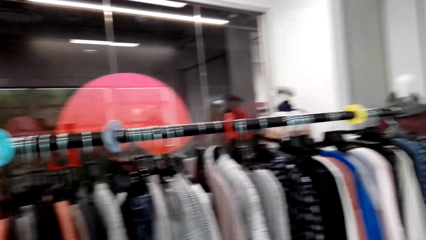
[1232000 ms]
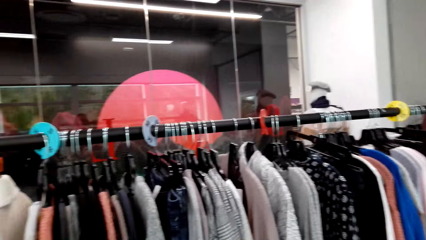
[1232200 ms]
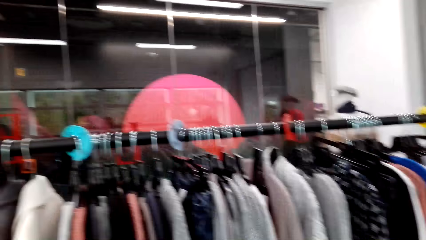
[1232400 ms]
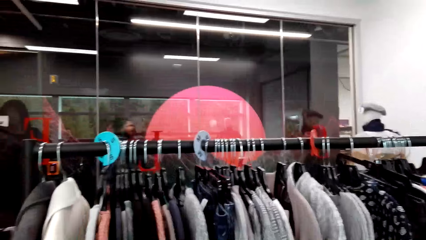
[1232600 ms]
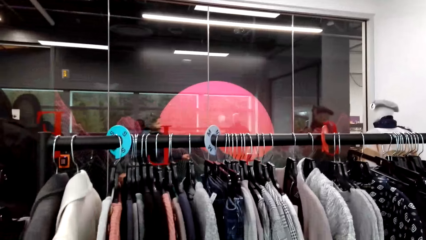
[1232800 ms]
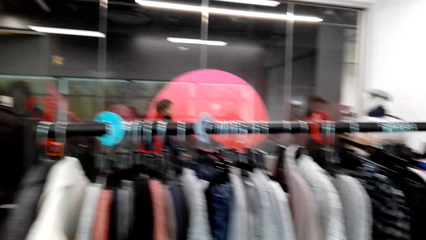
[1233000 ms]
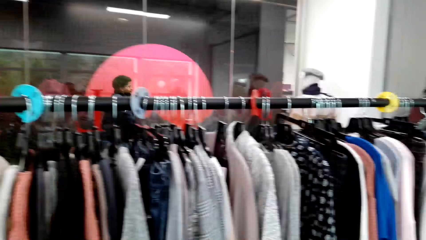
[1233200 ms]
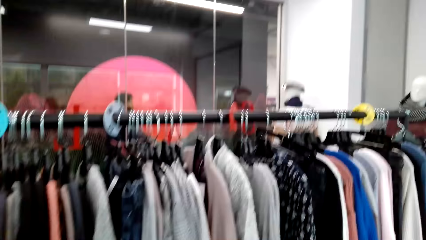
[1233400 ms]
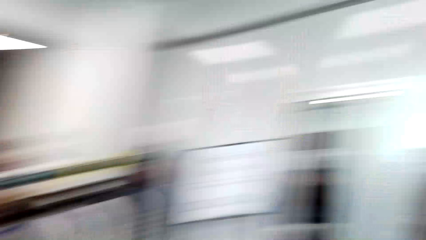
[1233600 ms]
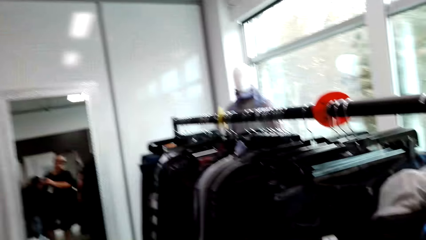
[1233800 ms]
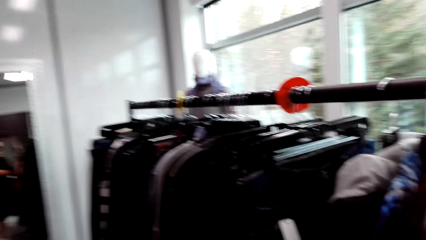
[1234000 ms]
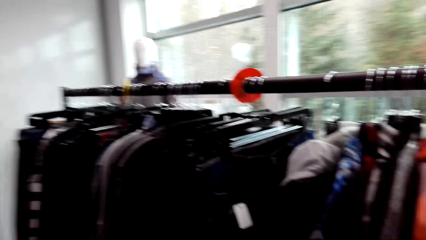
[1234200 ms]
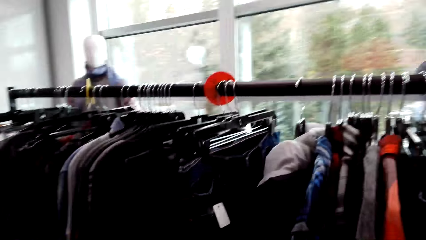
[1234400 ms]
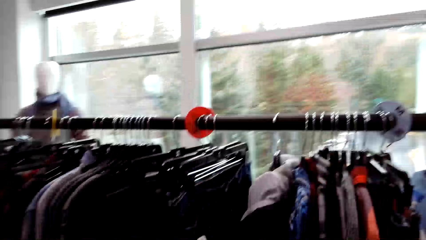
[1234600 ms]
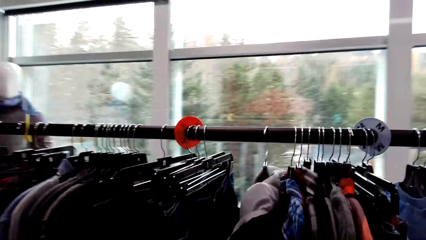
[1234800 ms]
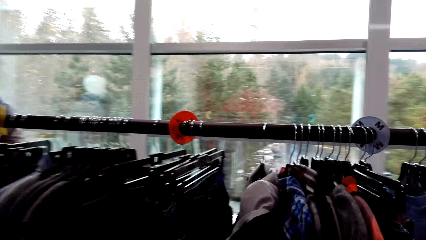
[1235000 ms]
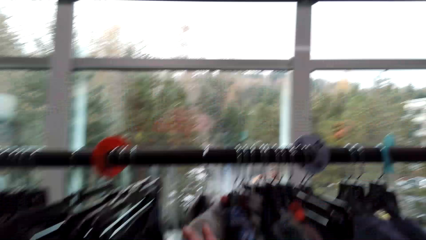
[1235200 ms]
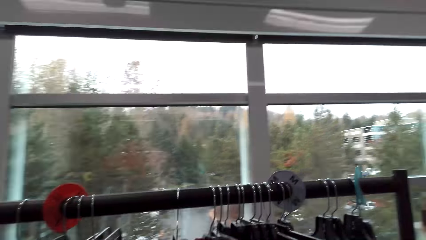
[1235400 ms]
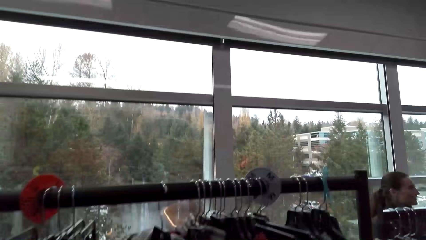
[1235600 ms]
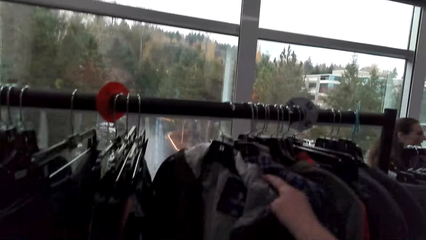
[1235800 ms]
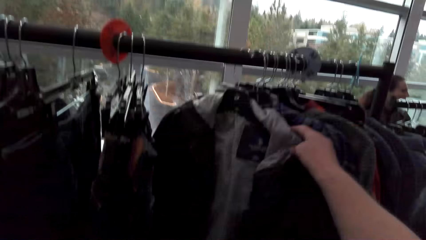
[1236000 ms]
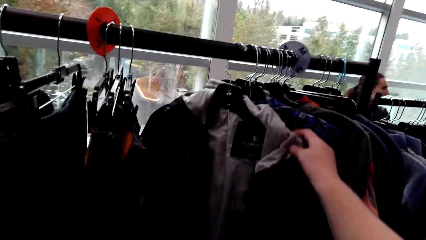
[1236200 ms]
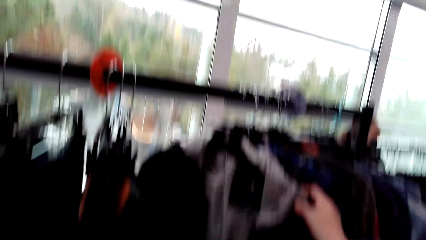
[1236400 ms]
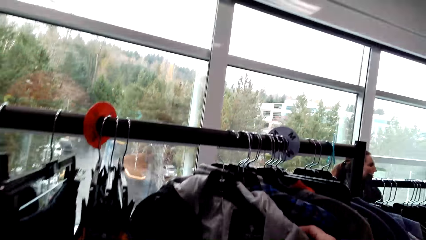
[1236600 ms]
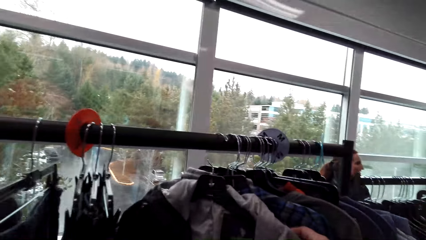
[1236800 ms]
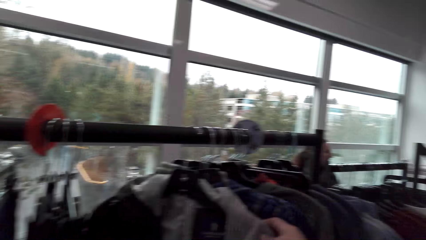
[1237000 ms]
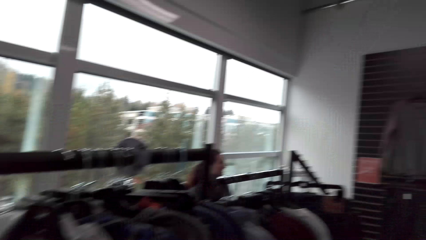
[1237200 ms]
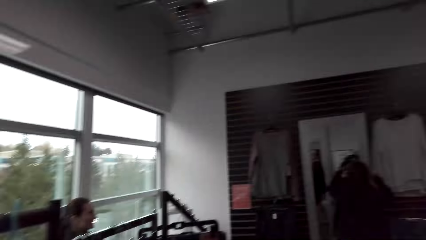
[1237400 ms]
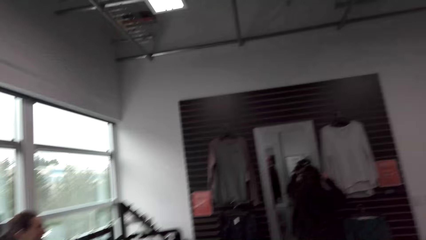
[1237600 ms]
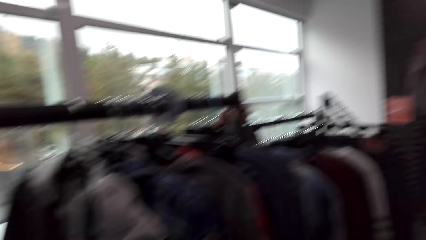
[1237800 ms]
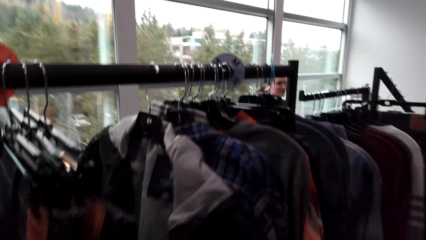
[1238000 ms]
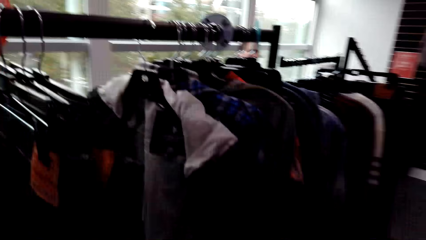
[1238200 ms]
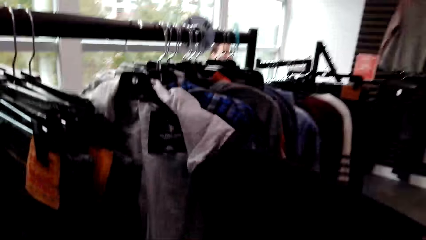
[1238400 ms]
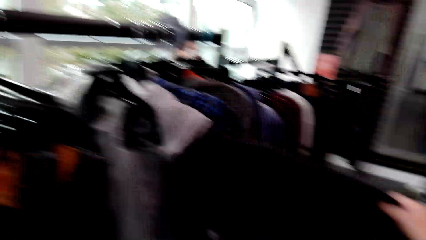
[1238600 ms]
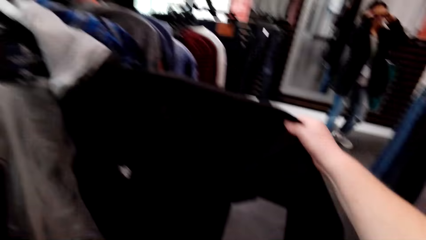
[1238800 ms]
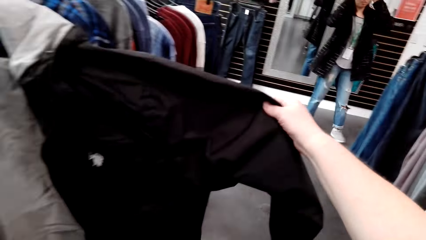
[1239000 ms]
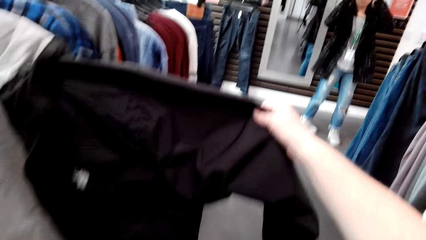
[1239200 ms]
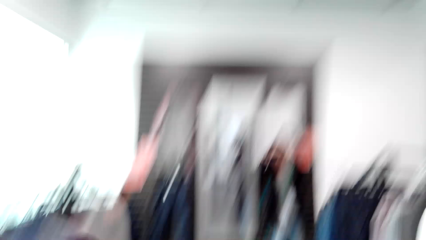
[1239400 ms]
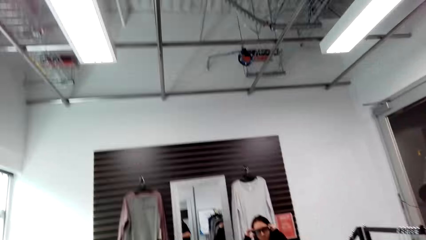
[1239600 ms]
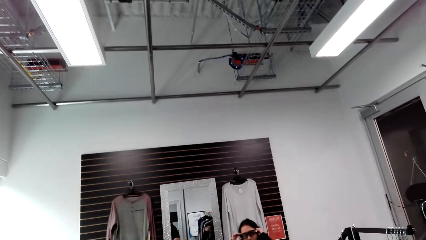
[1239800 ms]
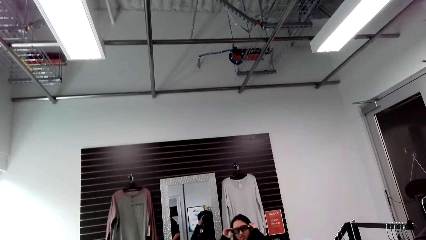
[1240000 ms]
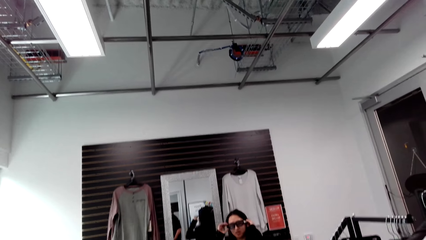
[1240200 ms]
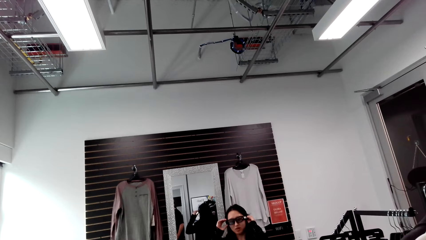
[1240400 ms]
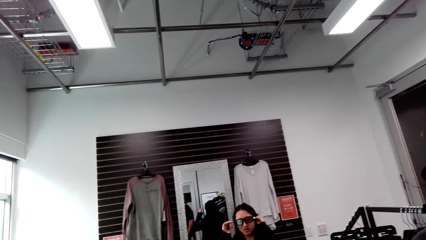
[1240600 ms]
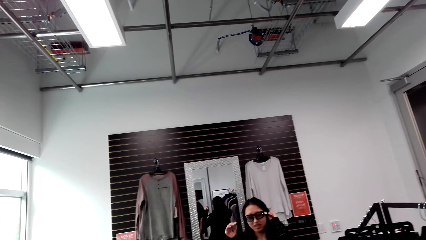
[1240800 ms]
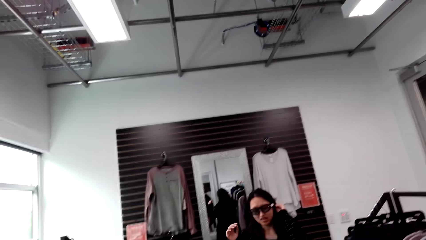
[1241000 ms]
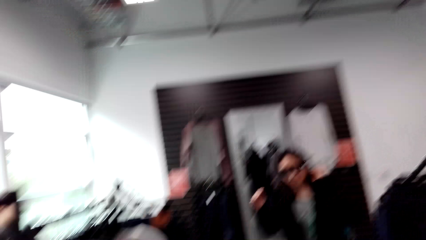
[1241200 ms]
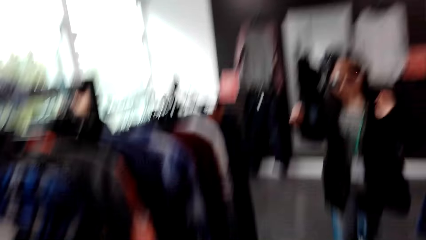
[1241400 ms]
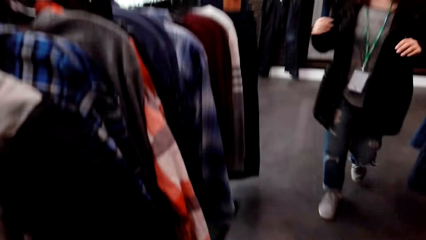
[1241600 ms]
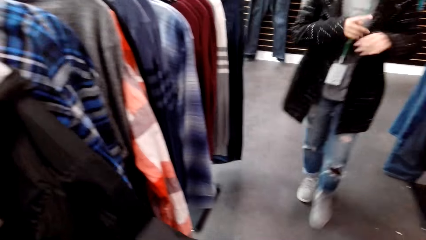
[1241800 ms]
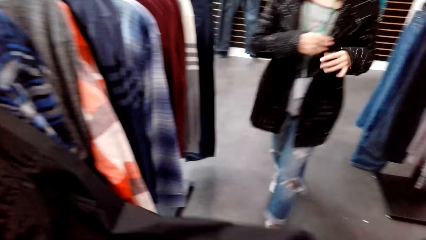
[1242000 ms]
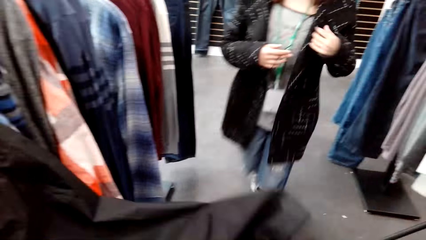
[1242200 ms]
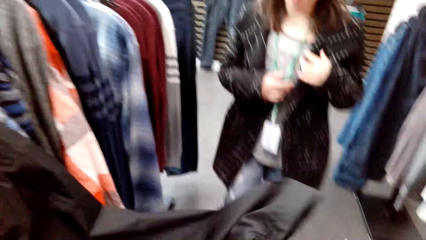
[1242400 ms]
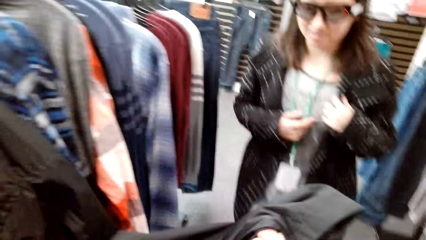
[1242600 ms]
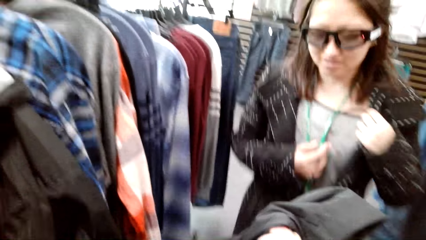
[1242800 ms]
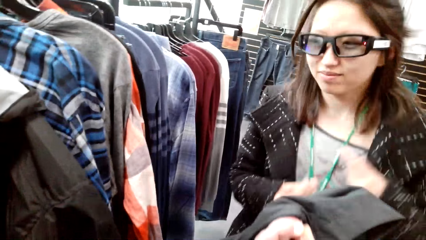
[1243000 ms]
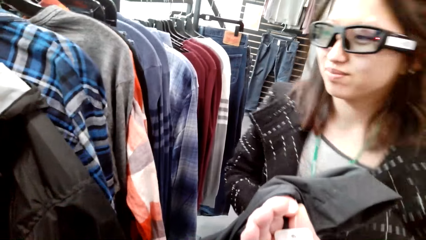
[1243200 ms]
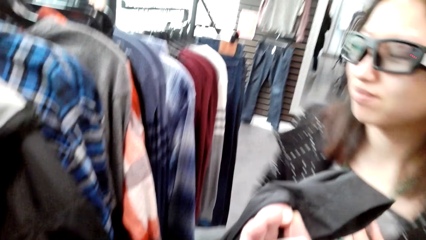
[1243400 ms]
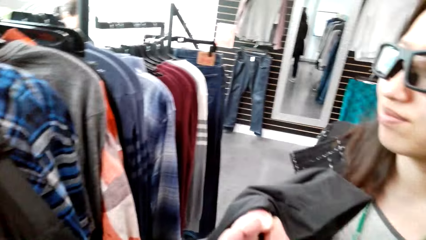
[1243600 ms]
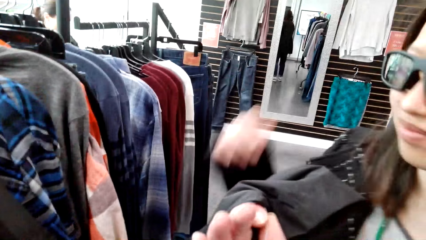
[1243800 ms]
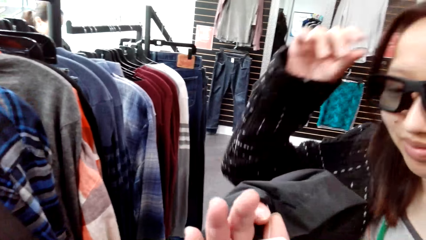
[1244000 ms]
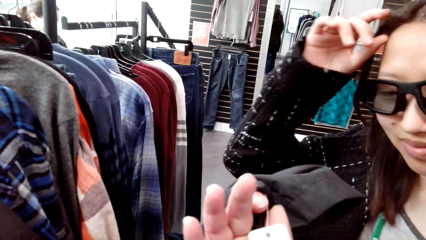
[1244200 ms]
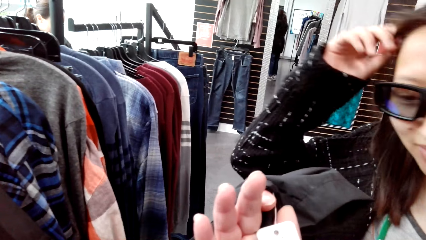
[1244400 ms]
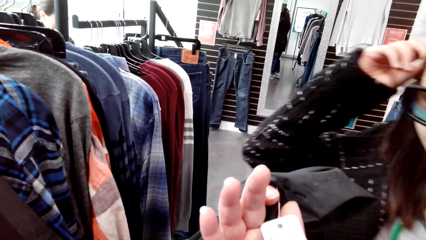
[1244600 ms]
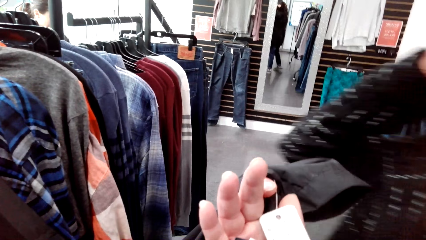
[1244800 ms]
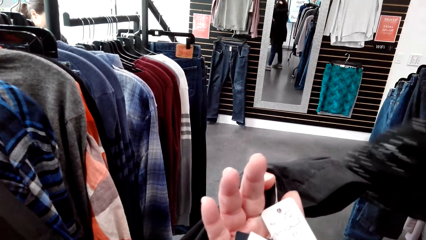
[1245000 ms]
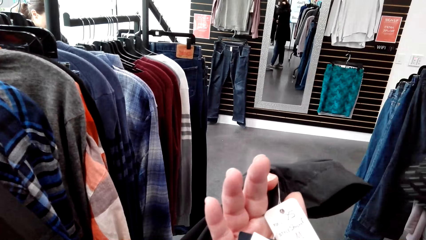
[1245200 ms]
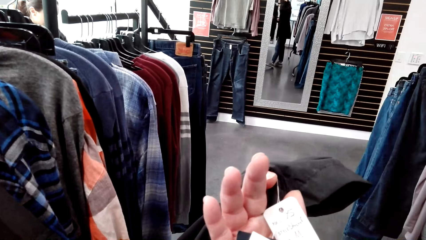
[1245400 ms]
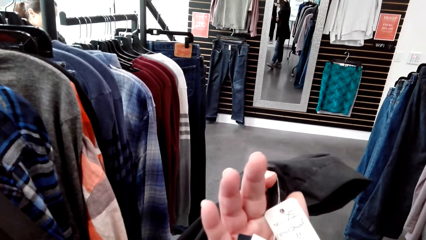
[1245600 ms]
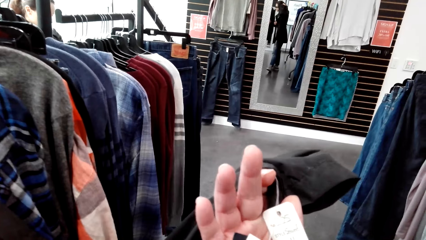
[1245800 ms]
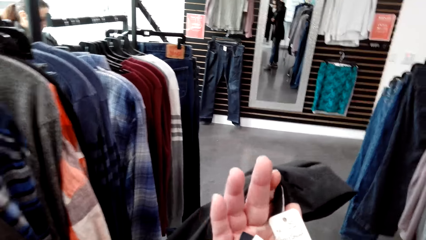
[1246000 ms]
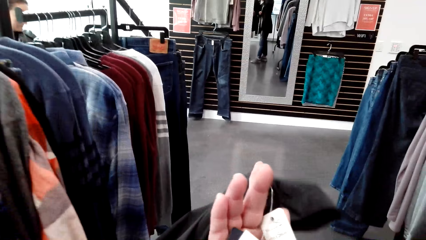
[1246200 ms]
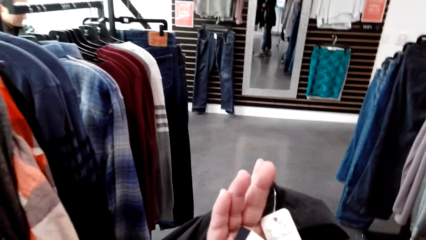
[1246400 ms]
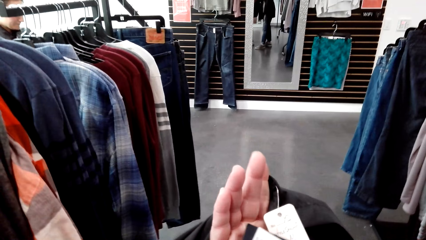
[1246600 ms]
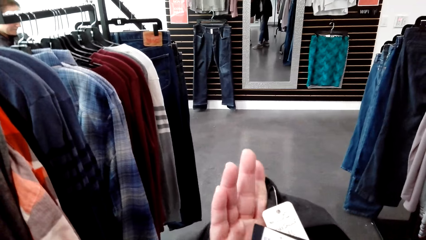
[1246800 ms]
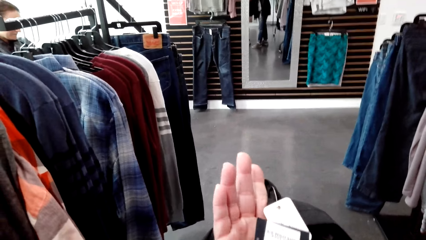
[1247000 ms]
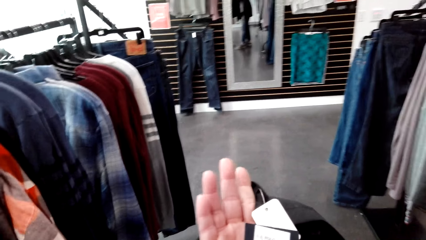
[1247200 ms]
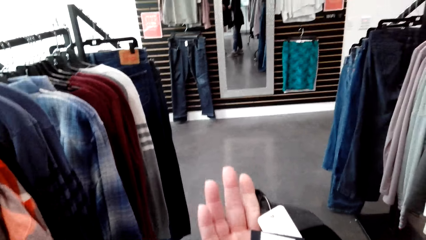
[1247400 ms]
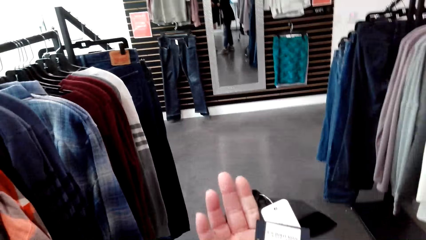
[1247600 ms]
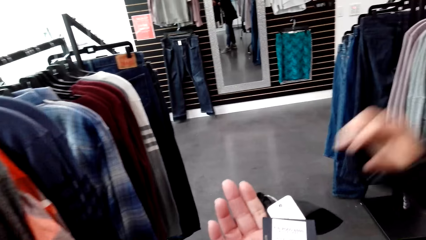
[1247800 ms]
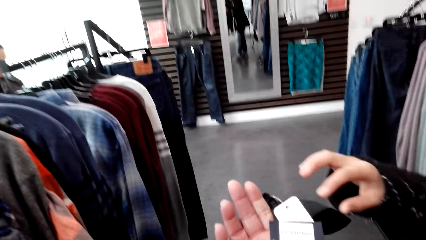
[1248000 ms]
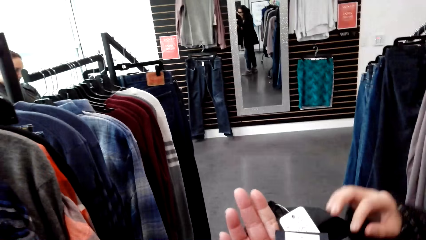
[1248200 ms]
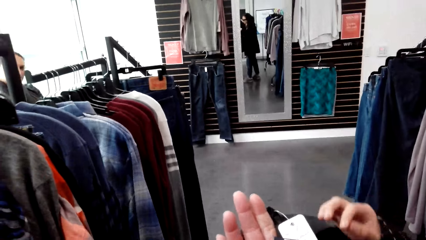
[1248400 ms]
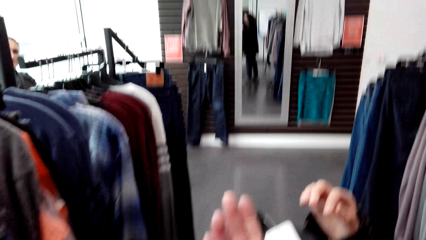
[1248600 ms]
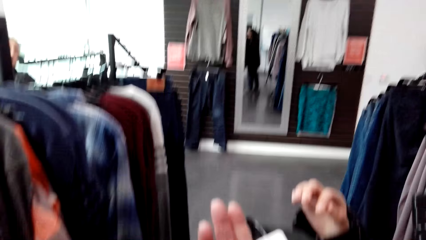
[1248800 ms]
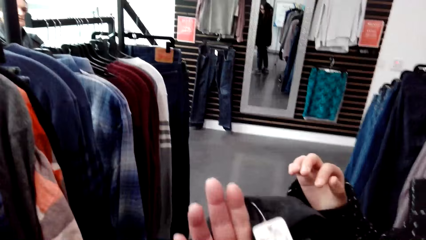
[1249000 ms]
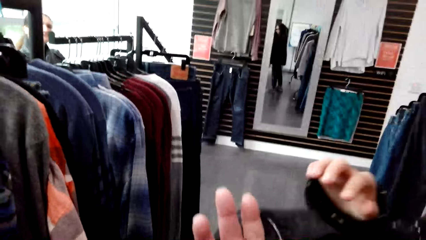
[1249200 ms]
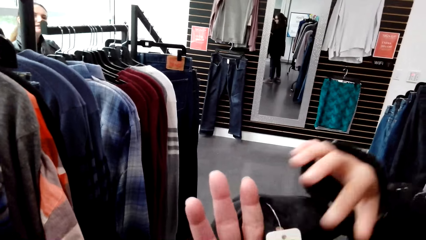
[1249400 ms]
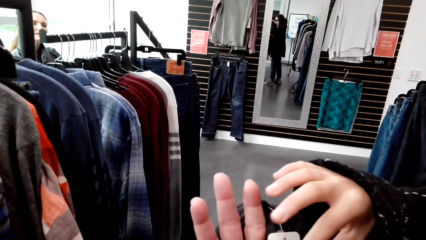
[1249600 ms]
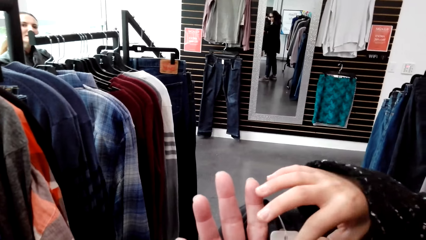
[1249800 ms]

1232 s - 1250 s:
The camera wearer walks in the clothes store and looks around the clothes store. They check out the clothes. They touch the jacket at the rack stock. They speak to a woman. The woman speaks to the camera wearer. The camera wearer speaks to the woman. They look at the price tag on the jacket.
